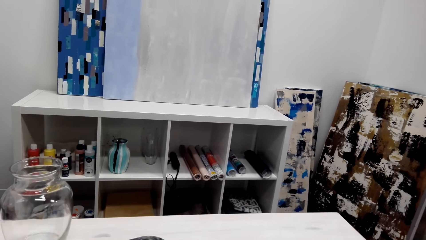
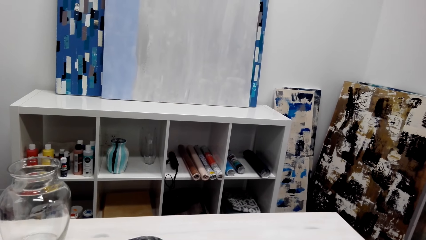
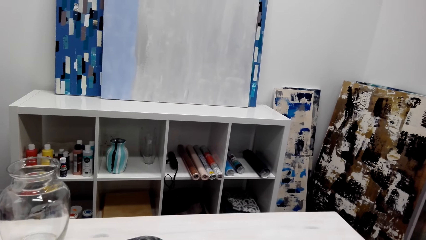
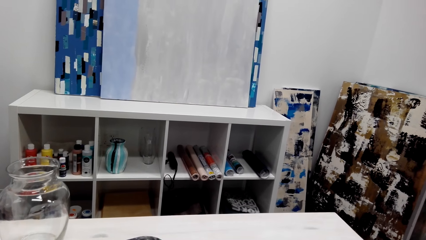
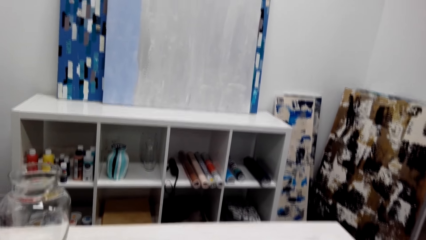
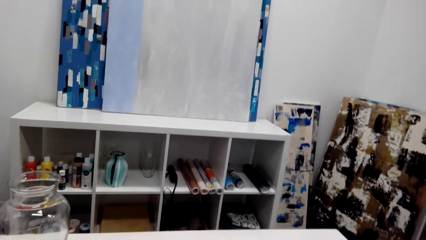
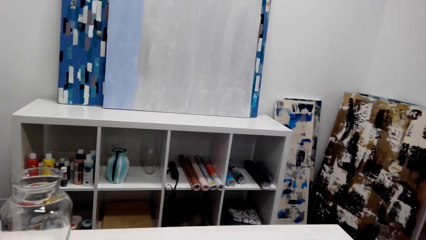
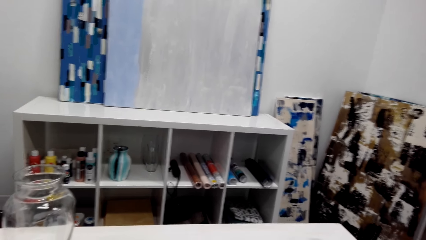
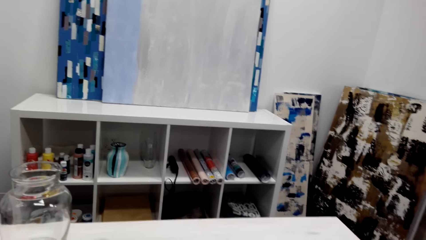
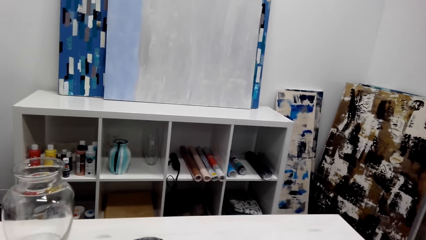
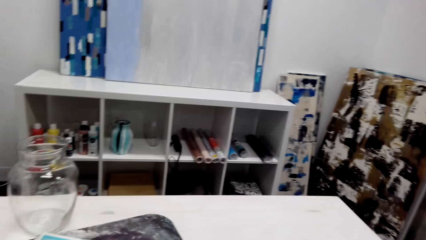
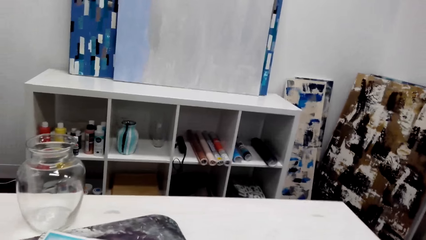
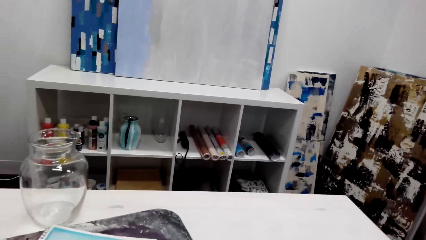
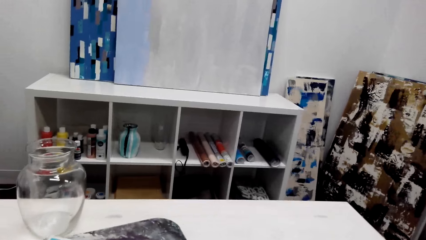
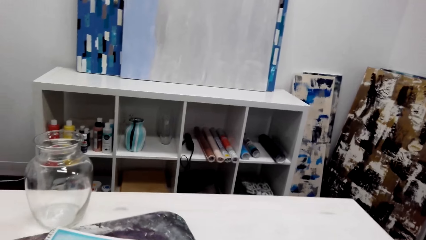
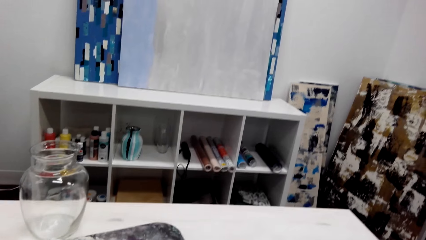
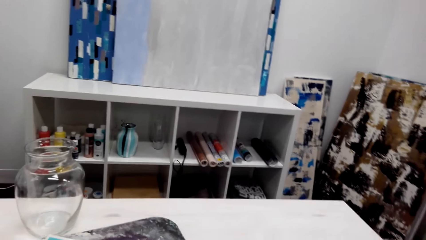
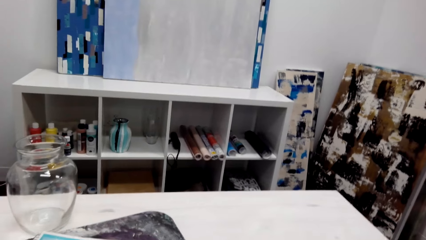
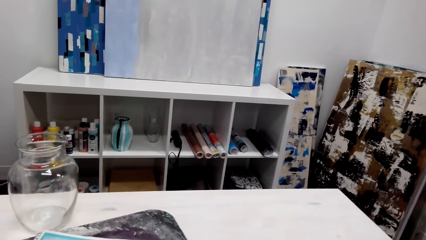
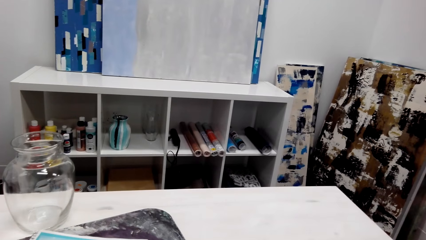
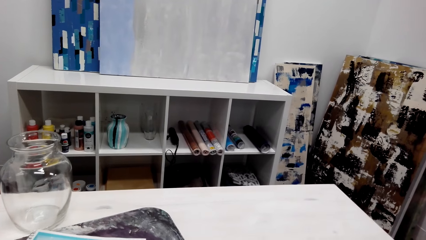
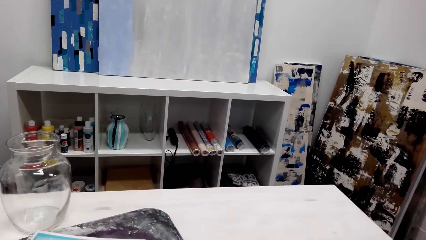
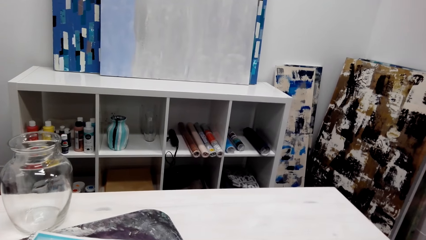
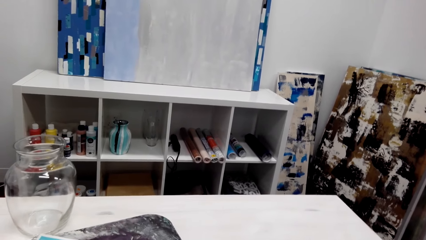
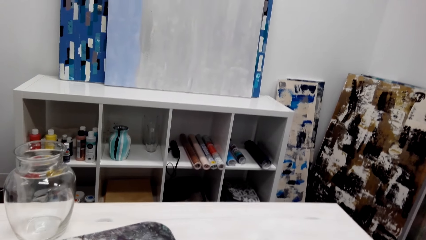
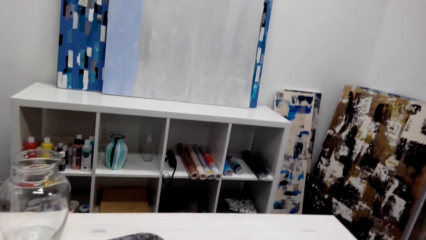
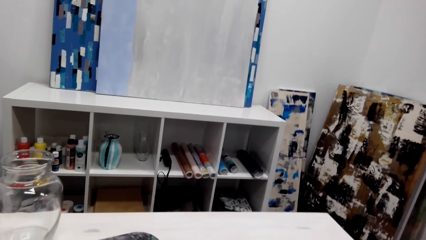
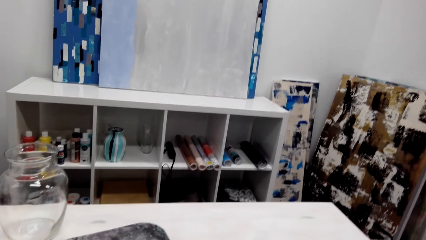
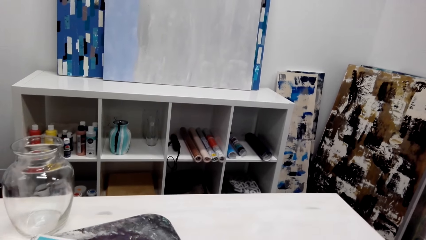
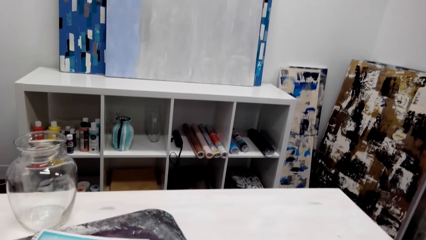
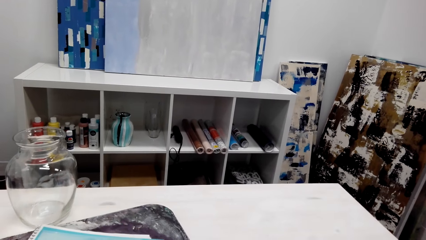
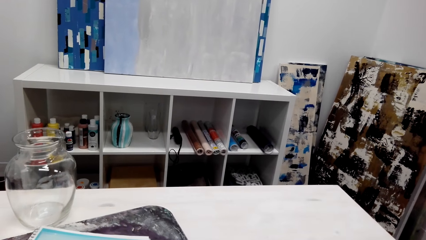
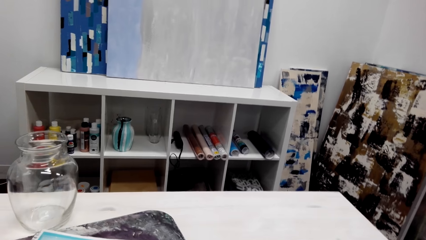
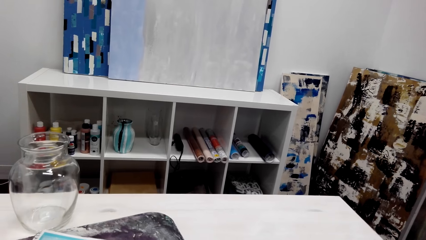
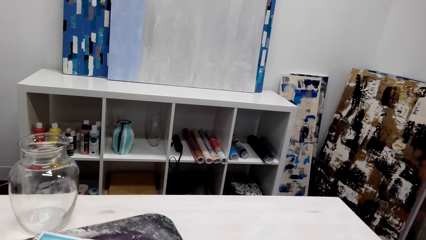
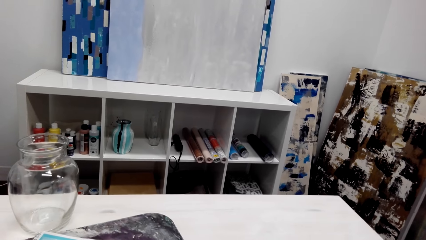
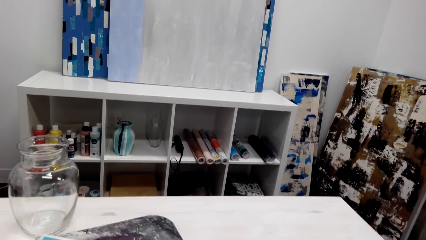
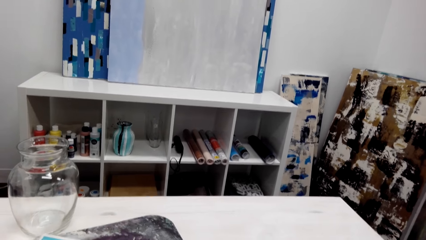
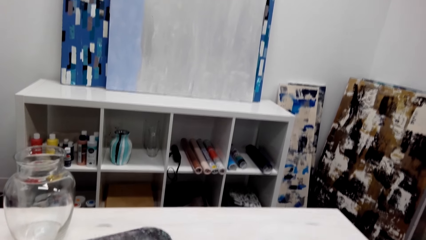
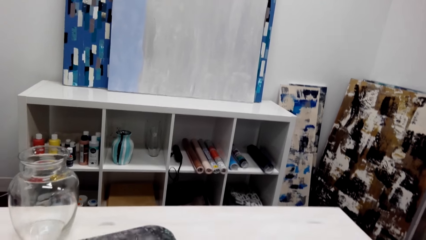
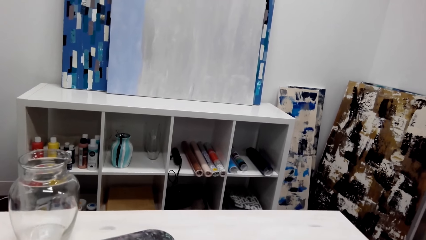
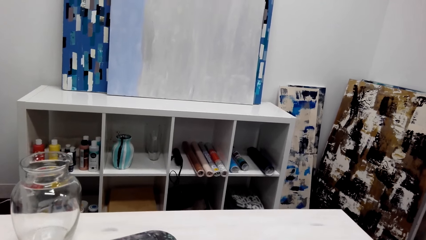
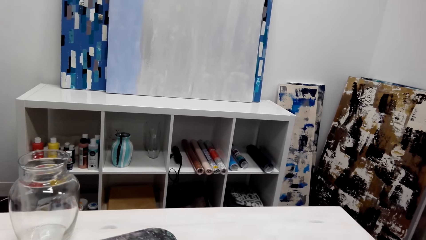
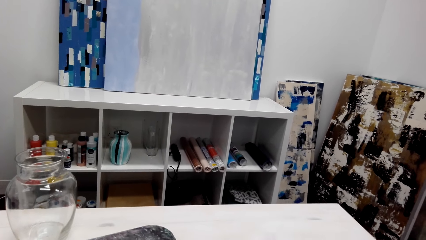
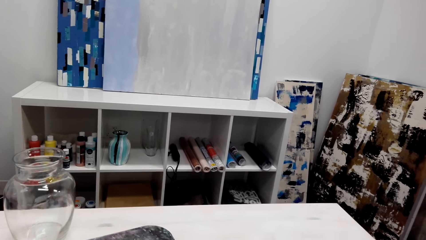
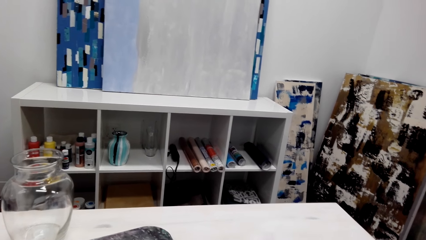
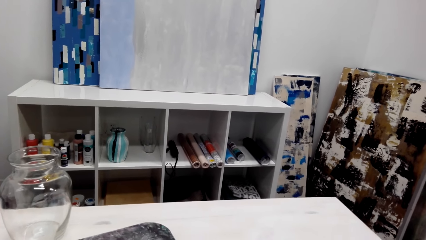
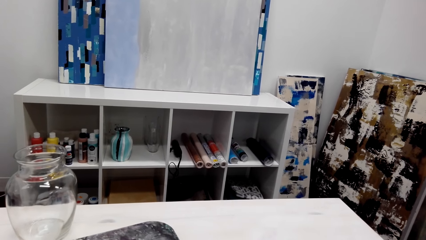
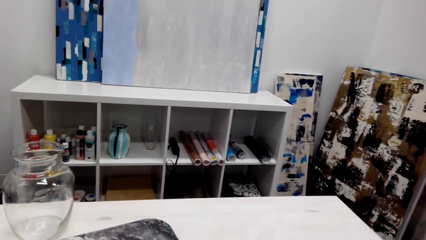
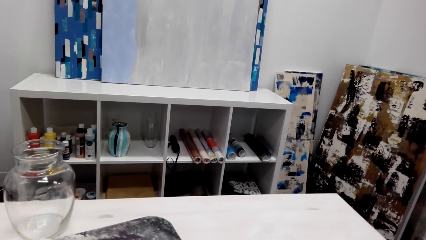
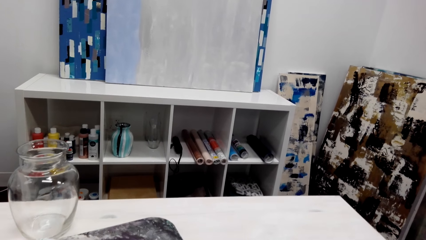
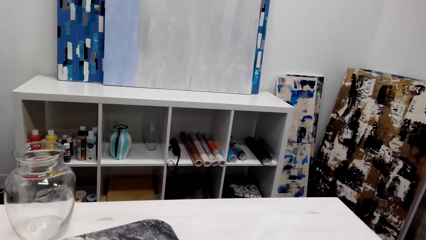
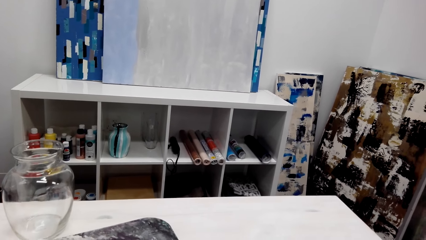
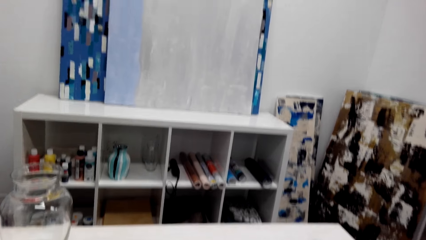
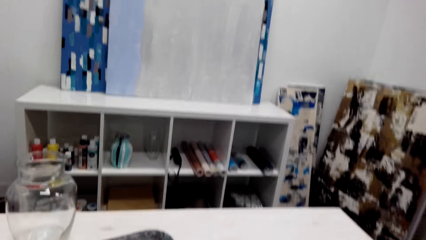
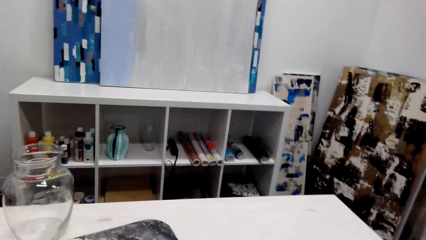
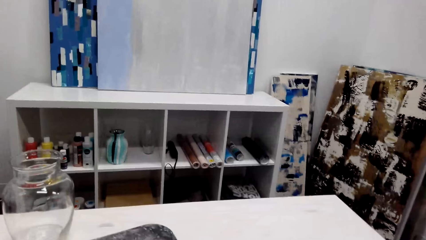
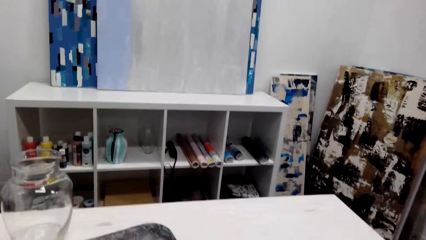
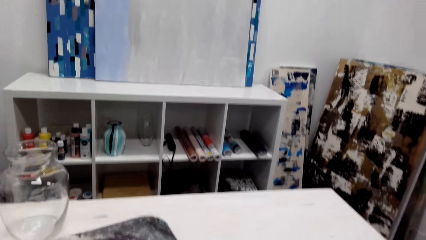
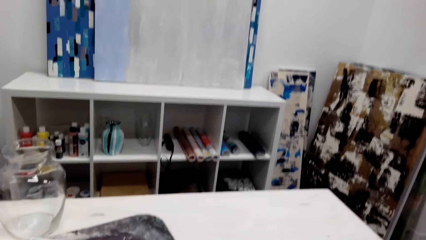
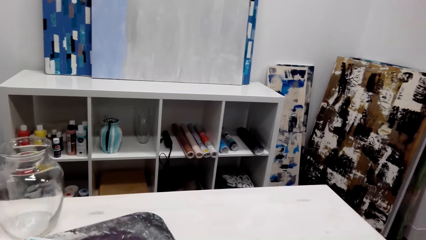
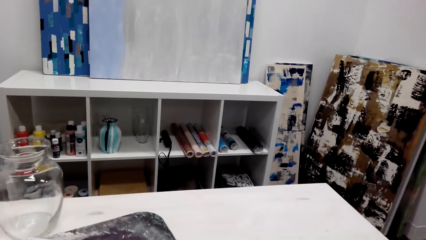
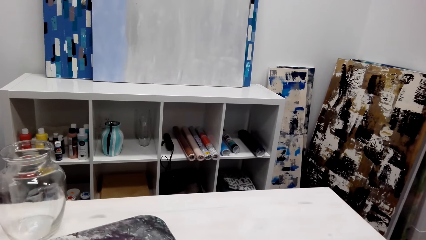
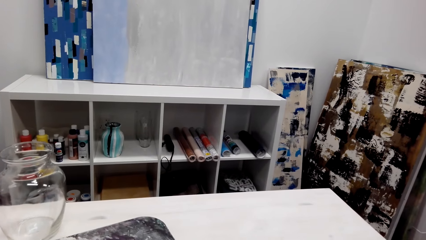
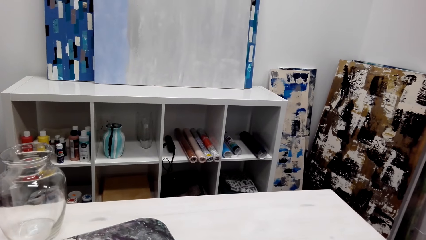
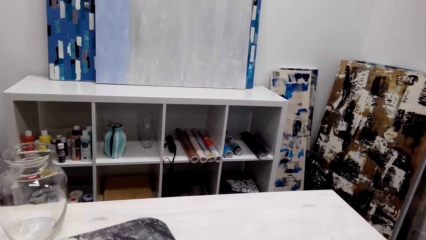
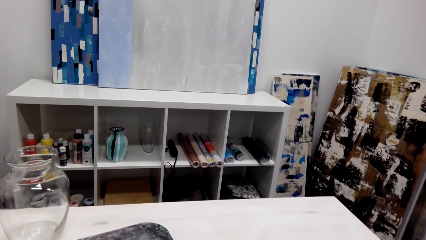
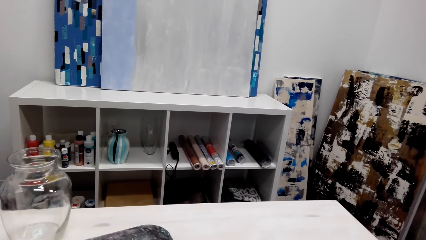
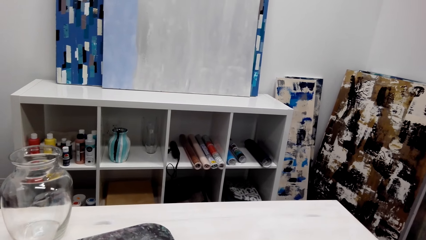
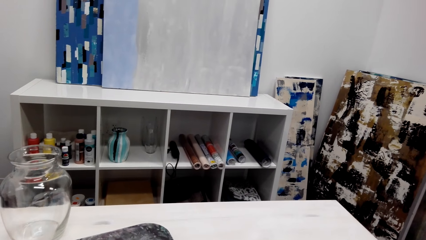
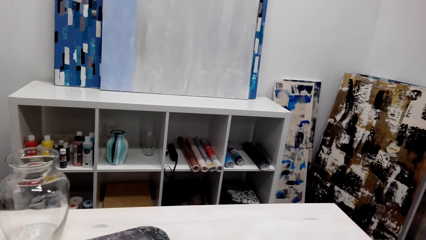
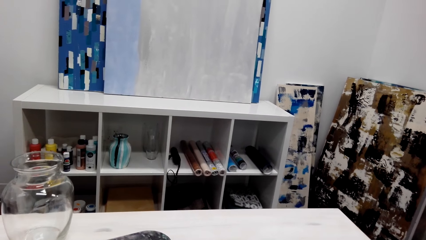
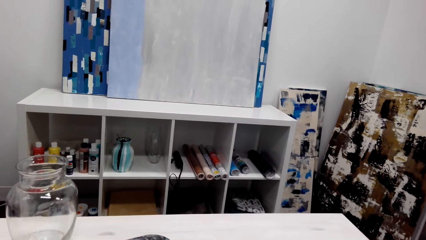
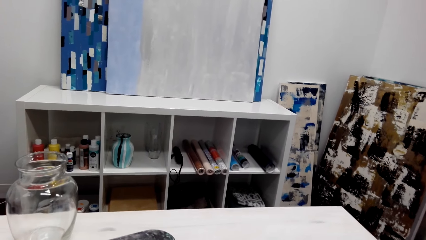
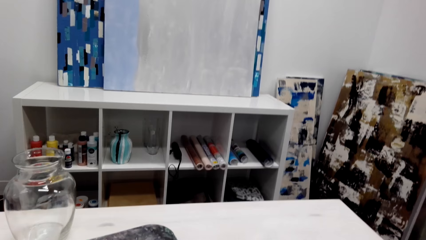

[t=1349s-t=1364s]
A person speaks with another person. The camera wearer talks with the first person. They talk with the first person again. The first person speaks with the other person.
